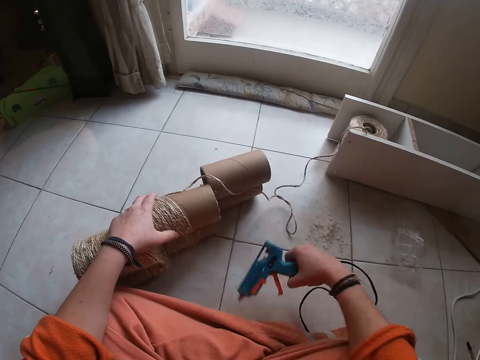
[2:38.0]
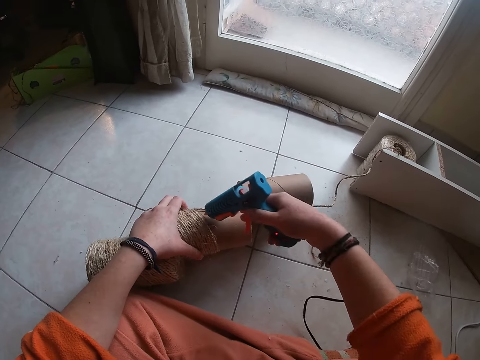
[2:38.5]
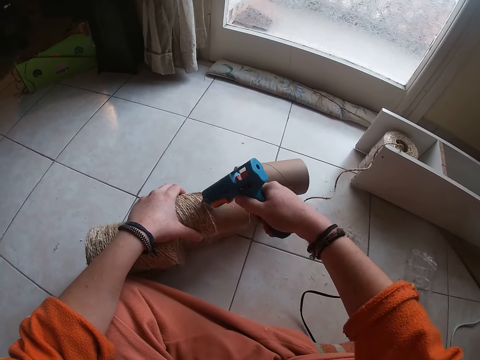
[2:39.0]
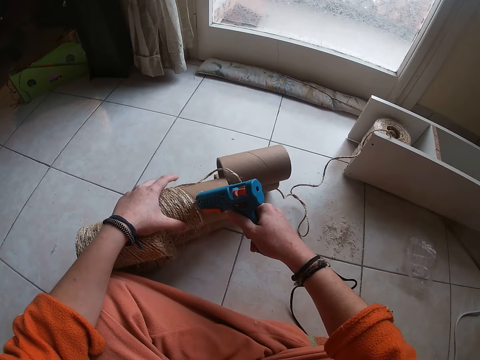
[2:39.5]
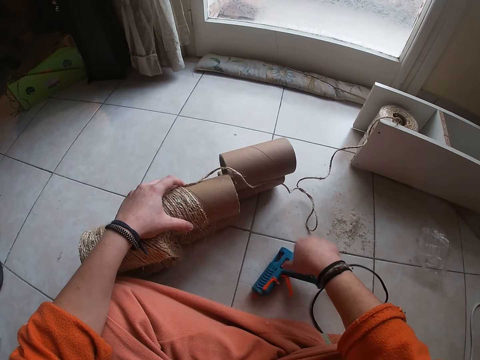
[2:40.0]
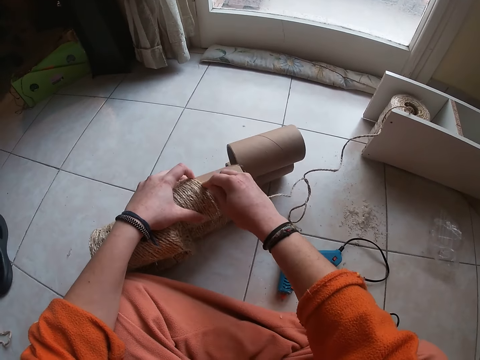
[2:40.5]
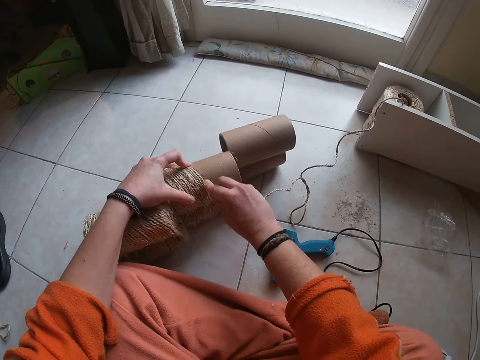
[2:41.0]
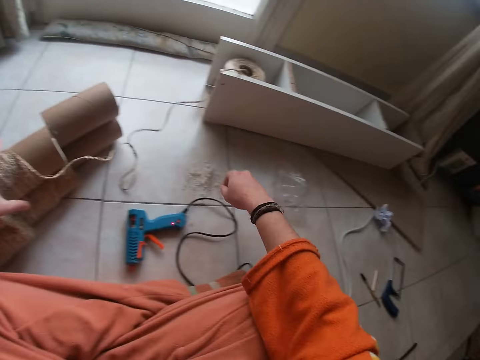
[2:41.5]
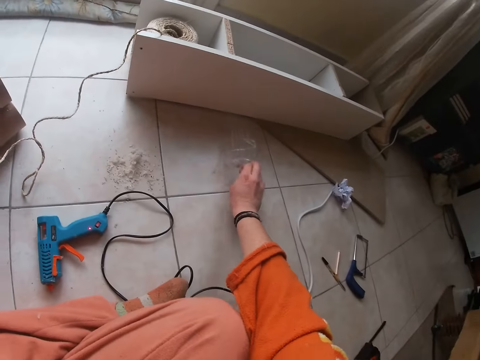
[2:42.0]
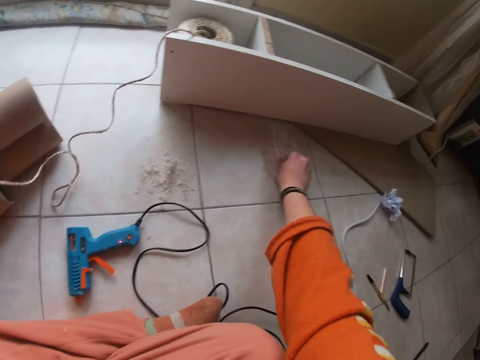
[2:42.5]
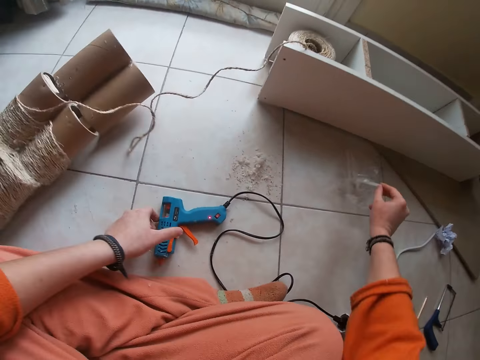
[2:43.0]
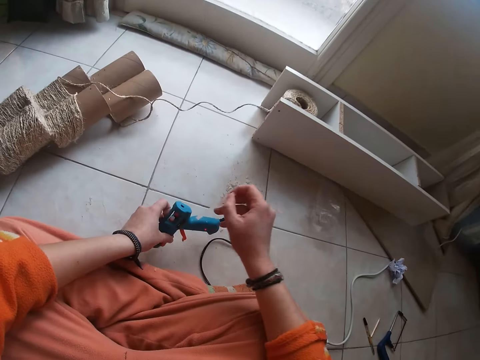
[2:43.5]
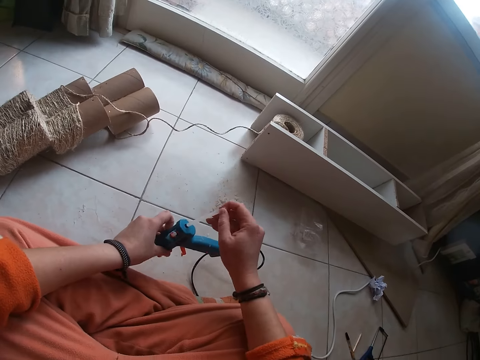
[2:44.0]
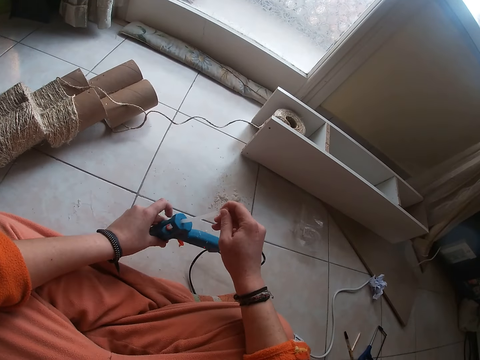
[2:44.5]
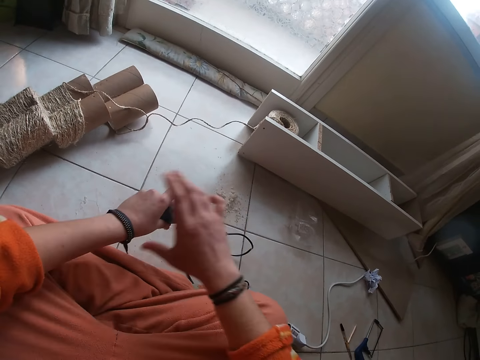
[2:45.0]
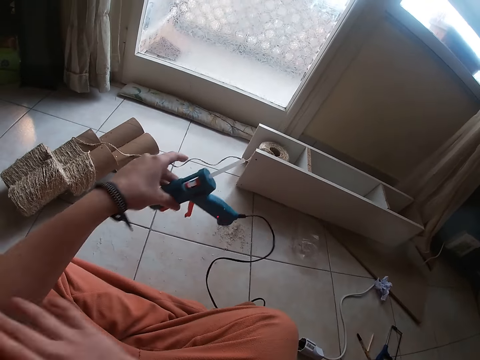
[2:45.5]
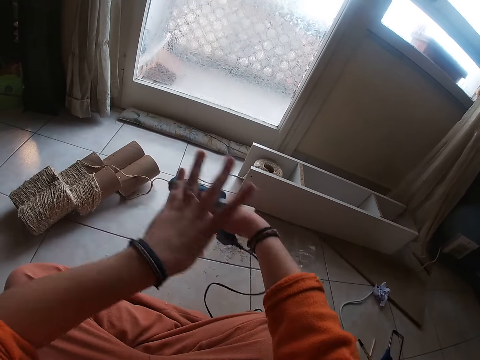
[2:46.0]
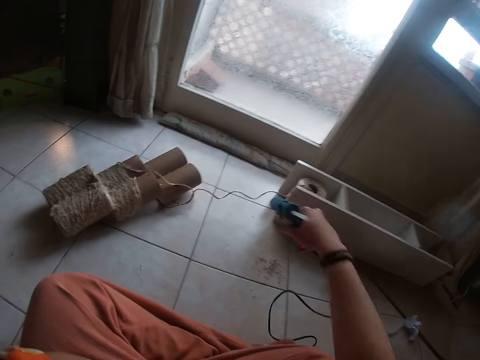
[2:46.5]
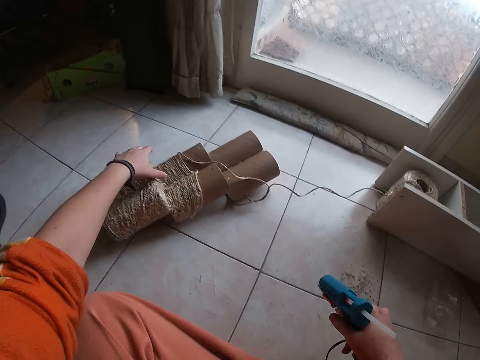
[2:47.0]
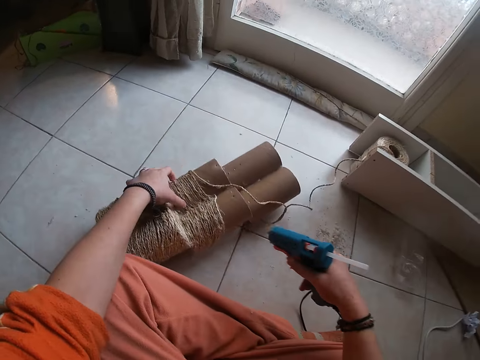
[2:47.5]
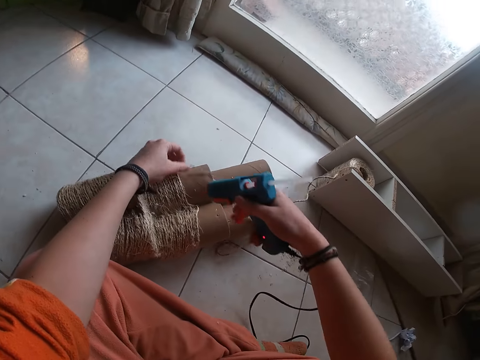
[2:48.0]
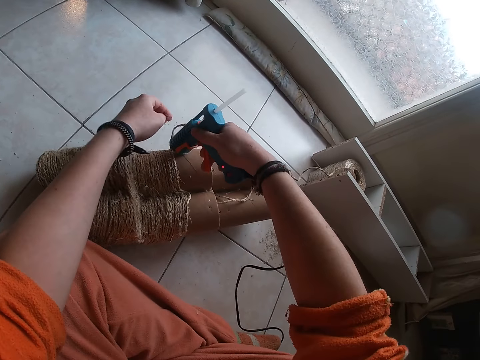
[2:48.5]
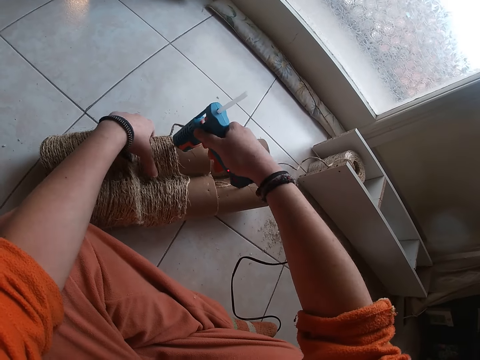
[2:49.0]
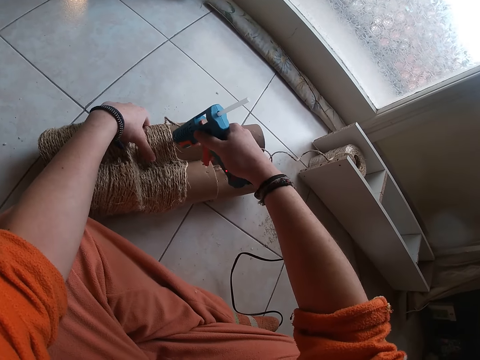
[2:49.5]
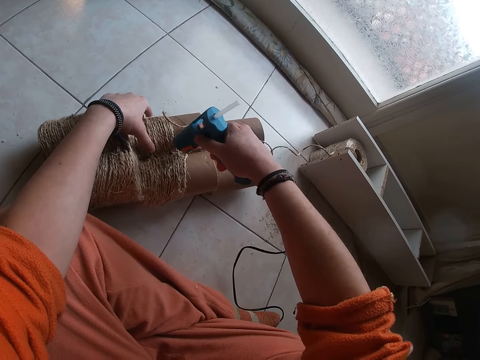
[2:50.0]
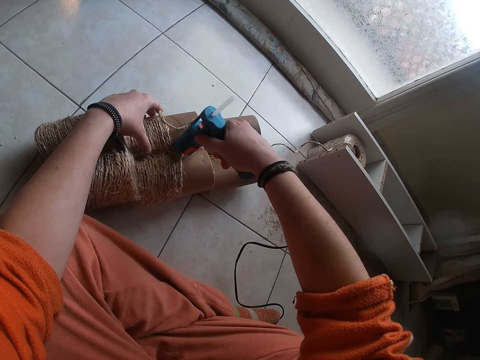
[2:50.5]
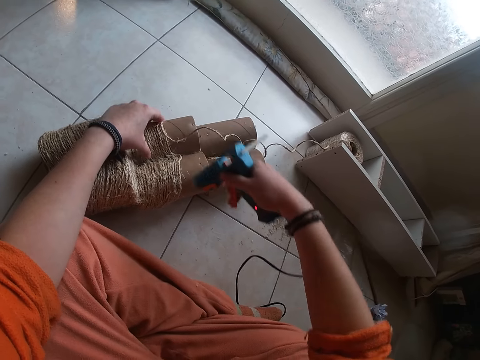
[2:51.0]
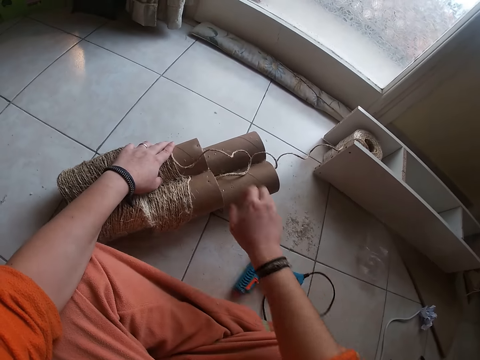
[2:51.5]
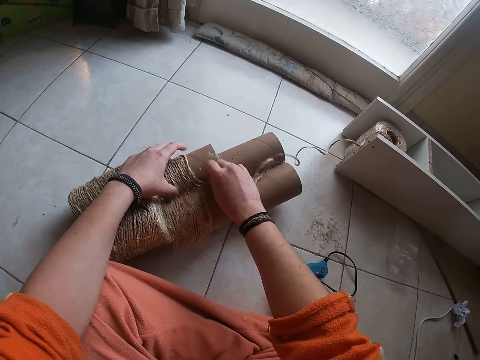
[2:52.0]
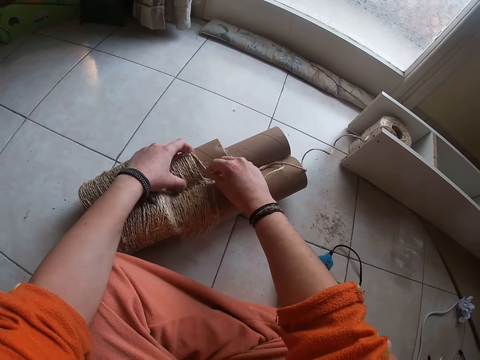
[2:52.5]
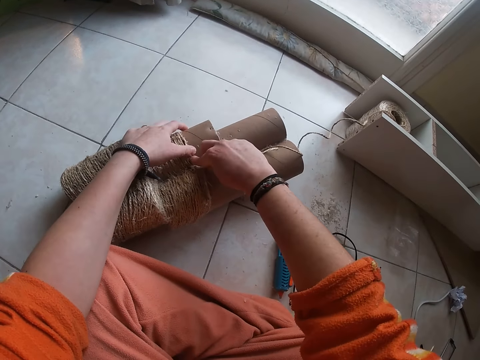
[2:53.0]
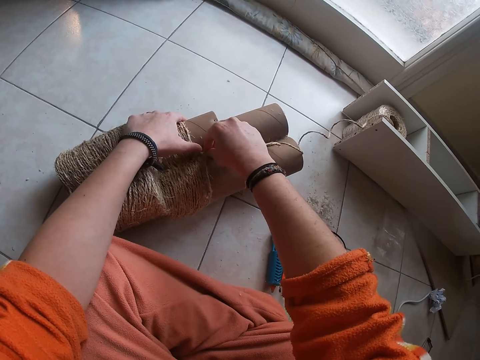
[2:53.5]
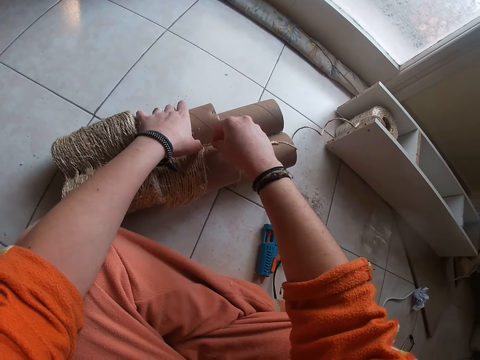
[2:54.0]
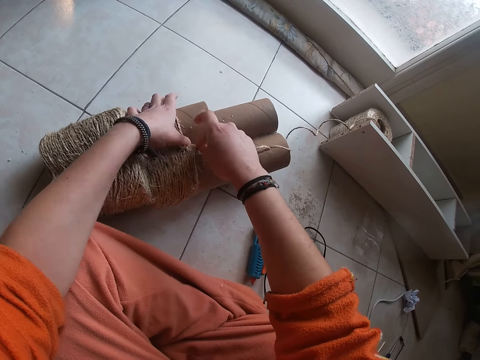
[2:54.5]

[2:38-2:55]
The camera wearer picks up the hot glue gun on the floor with her right hand. She applies the hot glue gun to the thread reel with her right hand. She drops the hot glue gun on the floor with her right hand. She places the thread on the thread reel with her right hand. She adjusts the cotton cord with both hands. She removes her right hand from the thread. She picks up a stick of glue from the nylon on the floor with her right hand. She picks up the hot glue gun on the floor with her left hand. She puts the glue inside the hot glue gun in her left hand with her right hand. She adjusts her left hand sleeve with her right hand. She passes the glue gun from her left hand to her right hand. She holds the glue gun with the right hand. She adjusts her right hand sleeve with her left hand. She picks up the thread reel on the floor with her left hand. She pulls the cotton cord with the left hand. She applies the hot glue gun to the thread reel with her right hand. She drops the hot glue gun on the floor with her right hand. She places the thread on the thread reel with her right hand. She adjusts the cotton cord with both hands.

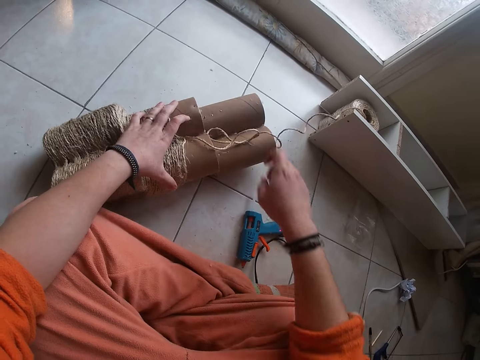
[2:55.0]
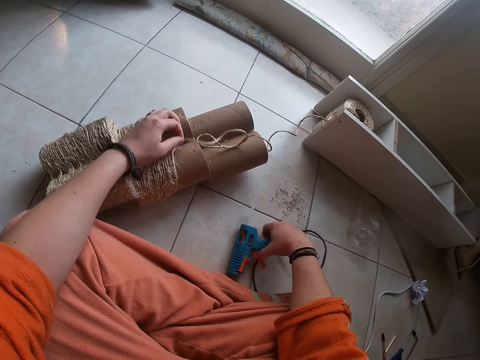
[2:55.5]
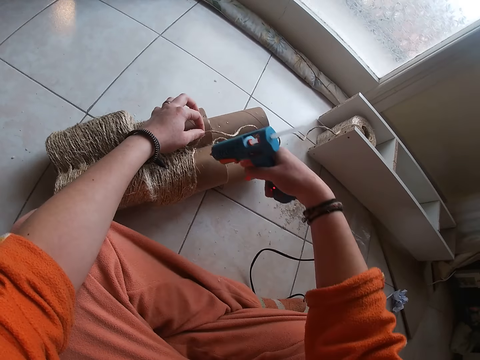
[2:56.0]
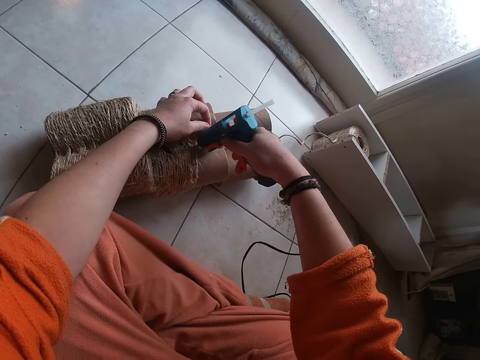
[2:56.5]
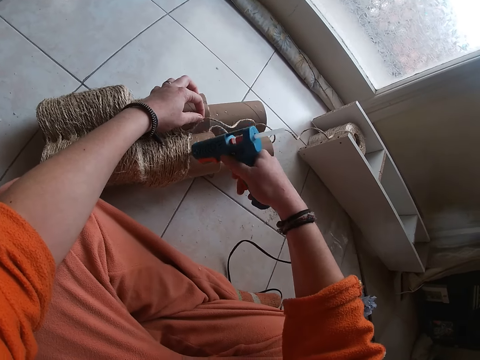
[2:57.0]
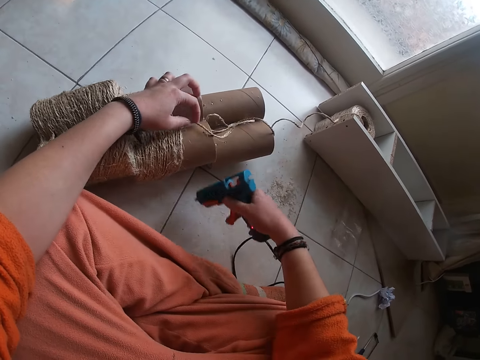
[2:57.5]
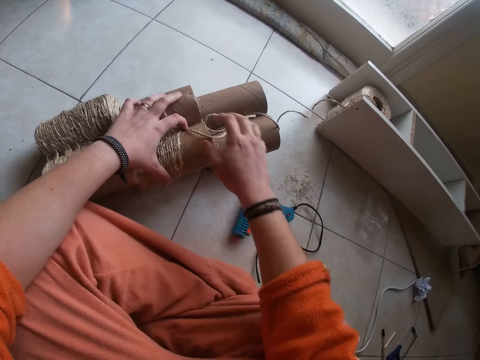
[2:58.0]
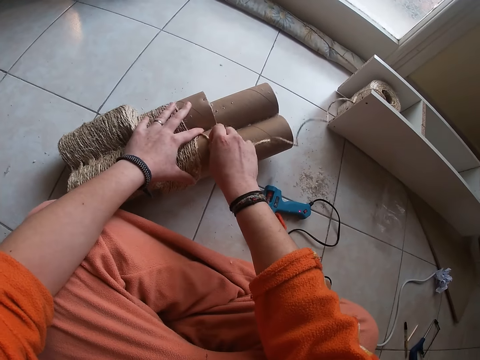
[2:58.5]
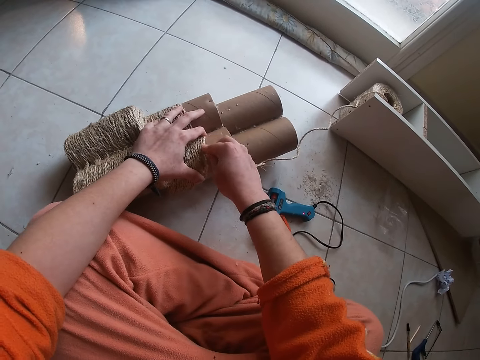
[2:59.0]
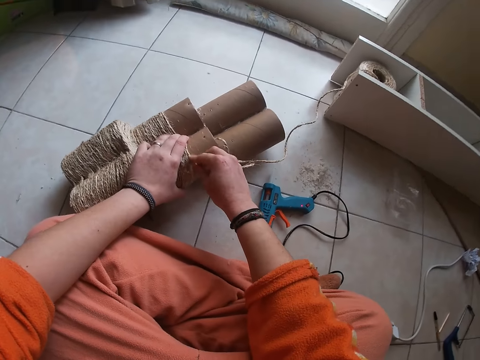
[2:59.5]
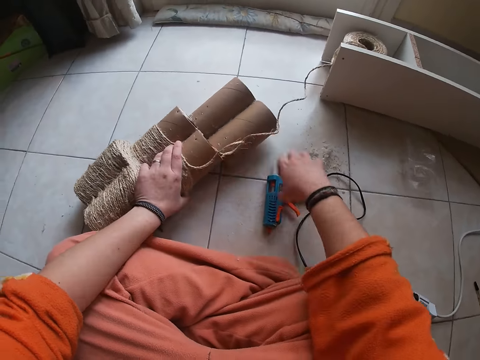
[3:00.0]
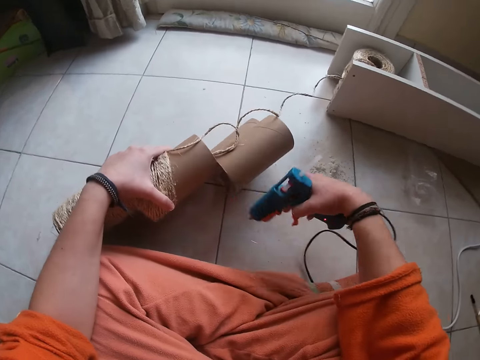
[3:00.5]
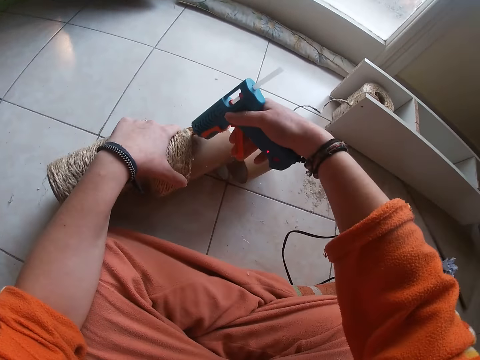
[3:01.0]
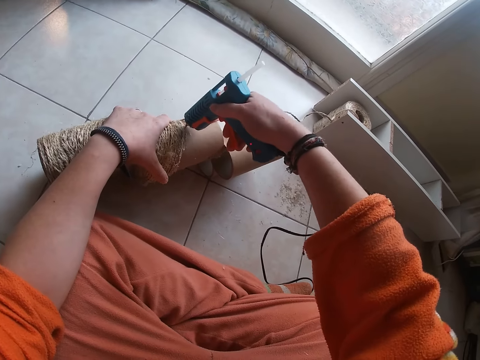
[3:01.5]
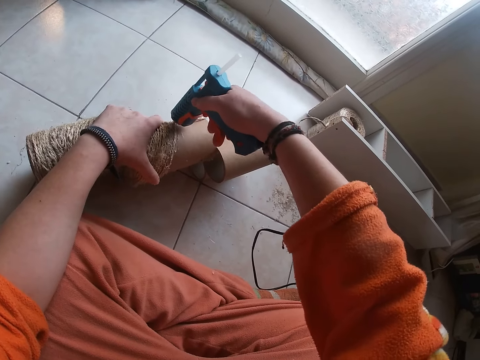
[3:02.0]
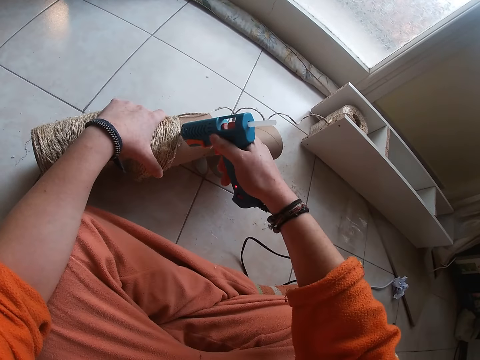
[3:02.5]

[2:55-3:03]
The camera wearer removes her right hand from the thread. She picks up the hot glue gun on the floor with her right hand. She applies the hot glue gun to the thread reel with her right hand. She drops the hot glue gun on the floor with her right hand. She places the thread on the thread reel with her right hand. She adjusts the cotton cord with both hands. She removes her right hand from the thread. She picks up the hot glue gun on the floor with her right hand. She turns the cotton cord with the left hand. She applies the hot glue gun to the thread reel with her right hand.
